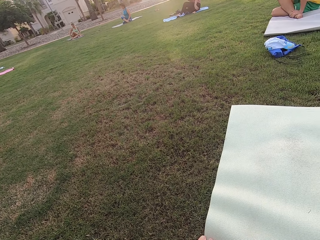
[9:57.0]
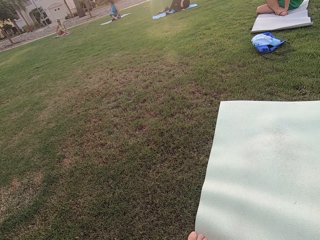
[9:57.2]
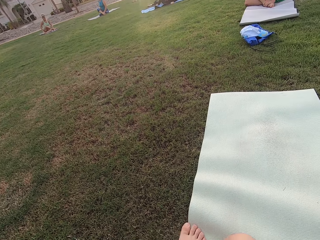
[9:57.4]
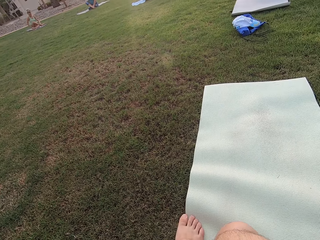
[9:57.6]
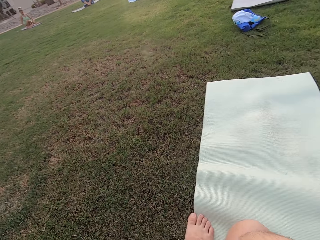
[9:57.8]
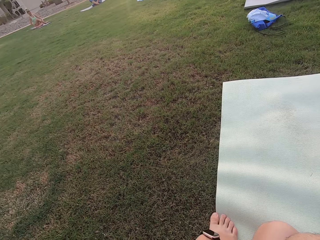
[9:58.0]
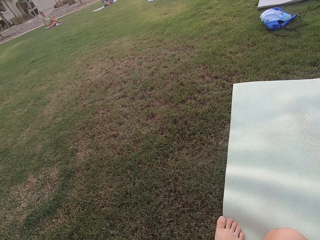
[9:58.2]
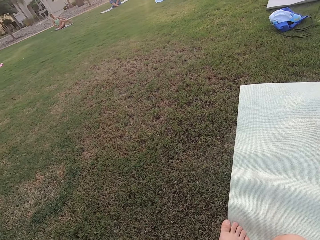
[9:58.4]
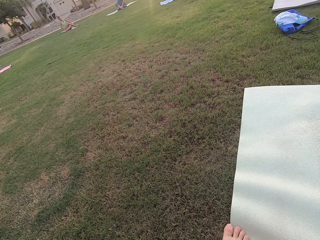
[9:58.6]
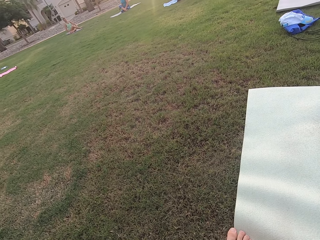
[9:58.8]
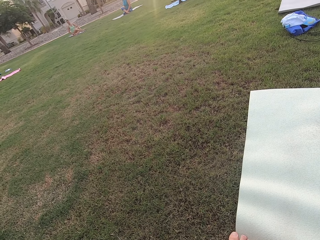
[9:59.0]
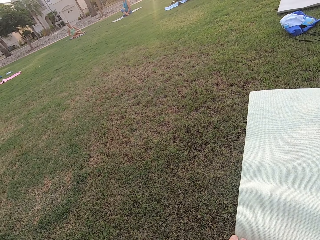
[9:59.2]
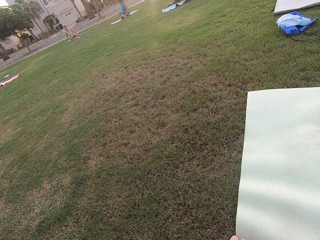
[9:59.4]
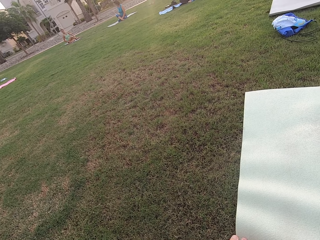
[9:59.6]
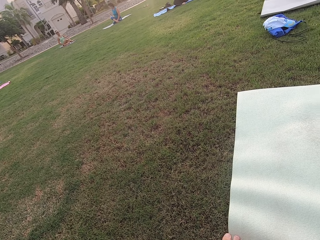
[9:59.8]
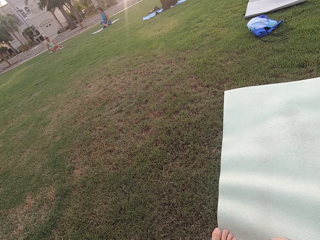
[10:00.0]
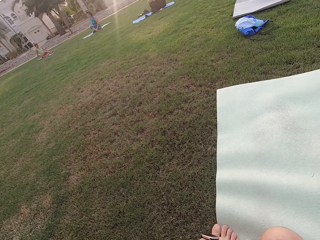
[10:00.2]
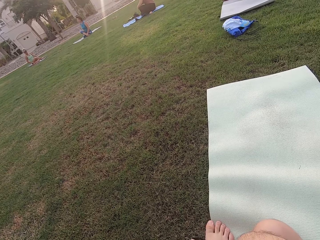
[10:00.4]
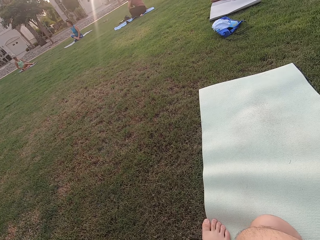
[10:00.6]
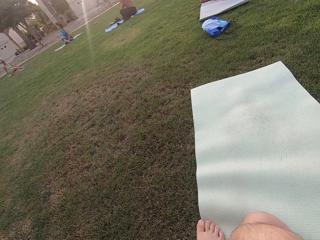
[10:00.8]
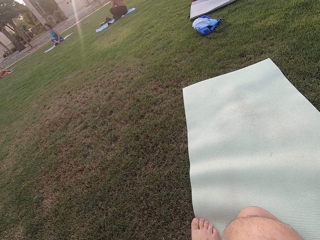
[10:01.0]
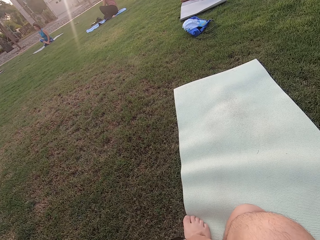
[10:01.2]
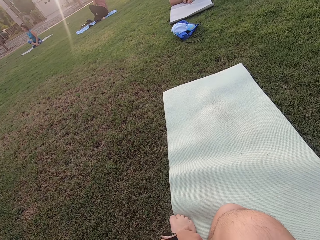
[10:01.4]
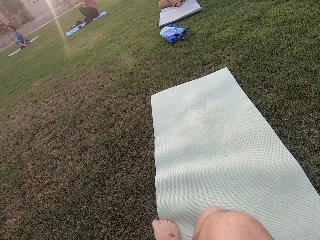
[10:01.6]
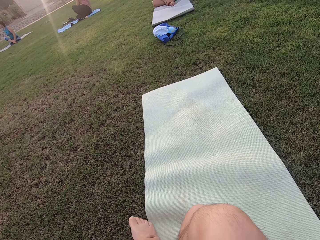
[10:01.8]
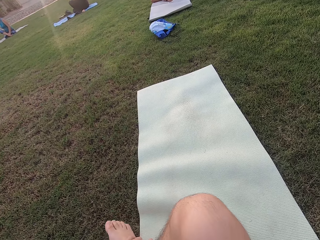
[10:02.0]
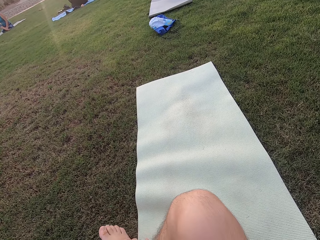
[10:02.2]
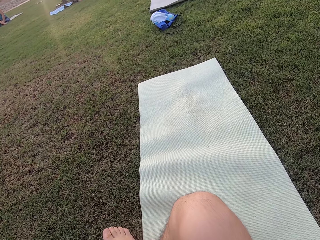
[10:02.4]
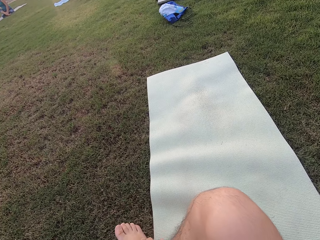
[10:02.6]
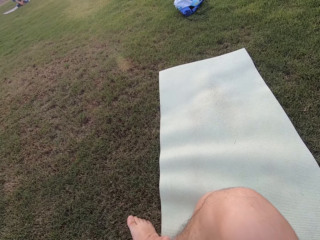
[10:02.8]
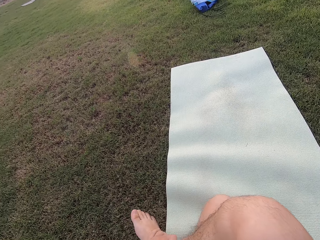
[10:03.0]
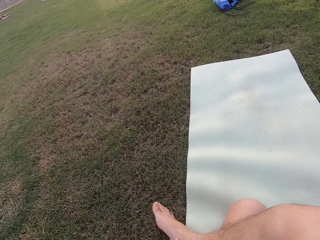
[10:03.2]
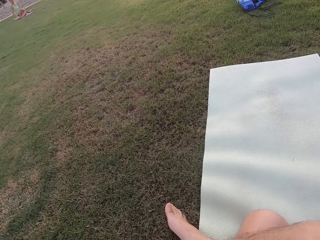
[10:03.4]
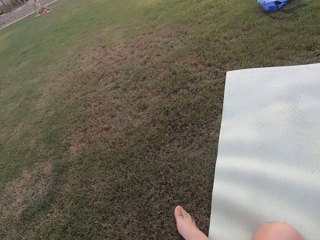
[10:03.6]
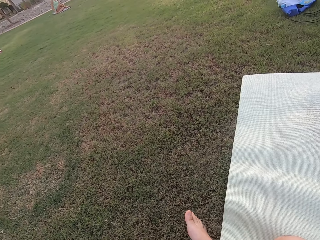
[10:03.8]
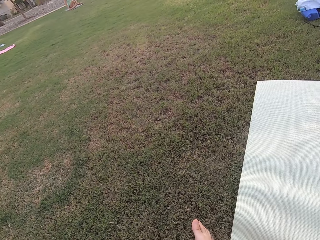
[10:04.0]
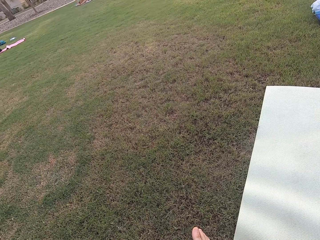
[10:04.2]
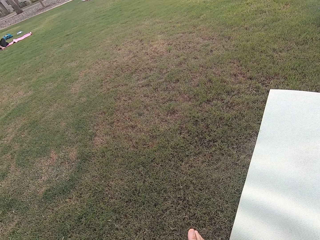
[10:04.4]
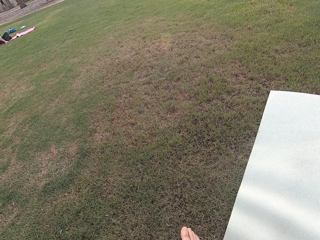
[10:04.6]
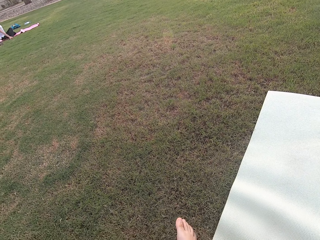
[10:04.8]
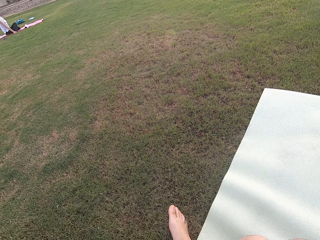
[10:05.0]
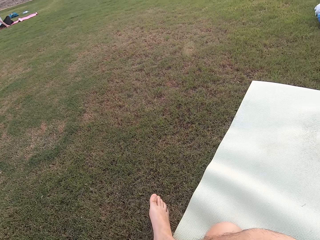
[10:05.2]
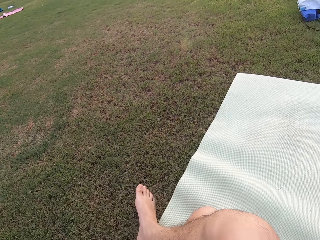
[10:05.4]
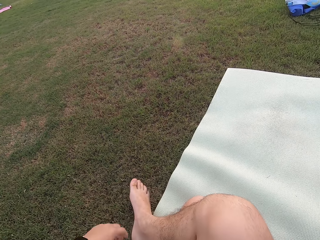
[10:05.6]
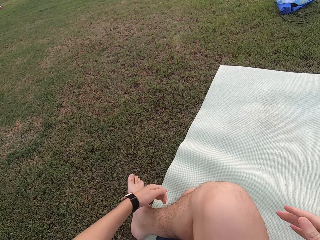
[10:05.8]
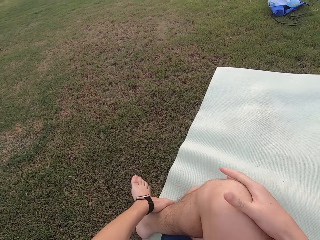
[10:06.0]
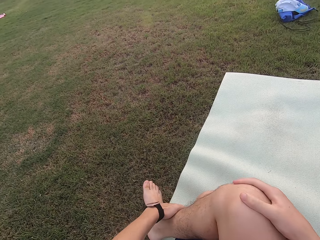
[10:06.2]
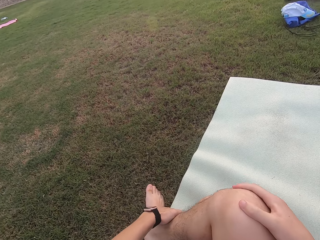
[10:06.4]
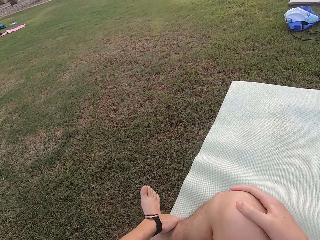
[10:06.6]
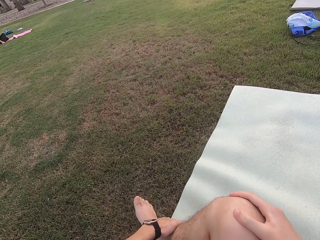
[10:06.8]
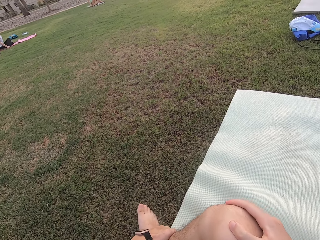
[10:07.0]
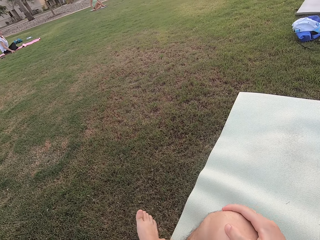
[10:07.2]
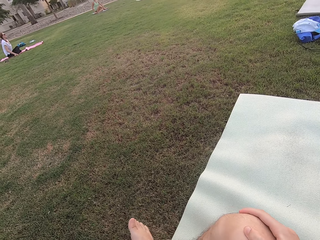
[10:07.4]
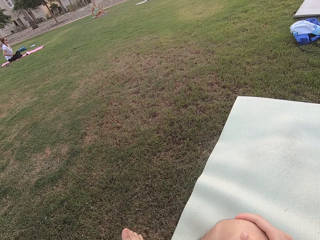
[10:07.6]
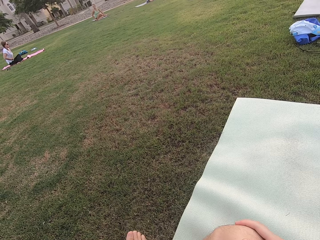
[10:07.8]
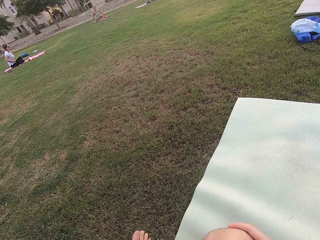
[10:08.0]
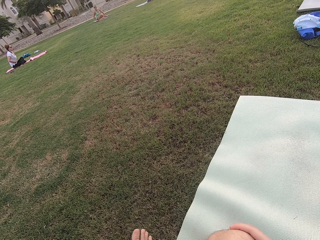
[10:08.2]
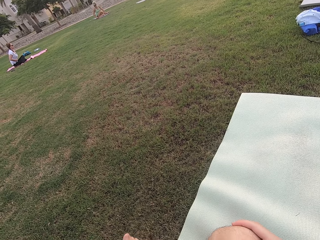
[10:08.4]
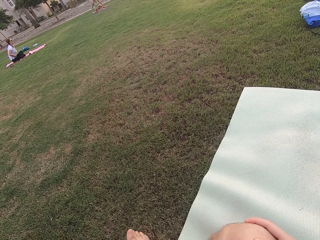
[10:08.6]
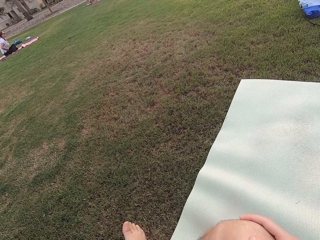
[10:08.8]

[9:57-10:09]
The camera wearer exercises on the mat. He looks around the field. He touches his right leg with both hands.

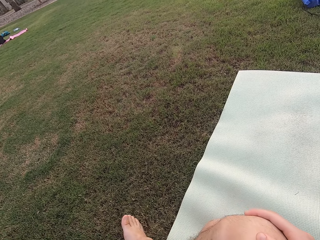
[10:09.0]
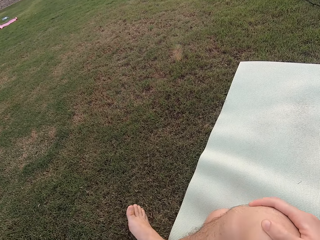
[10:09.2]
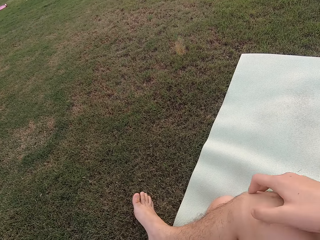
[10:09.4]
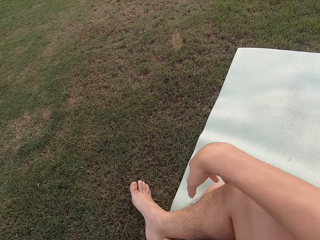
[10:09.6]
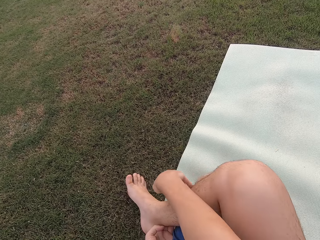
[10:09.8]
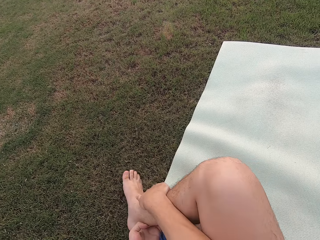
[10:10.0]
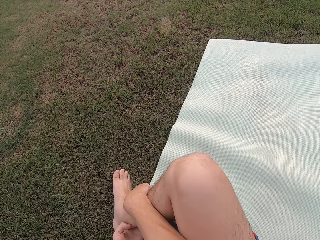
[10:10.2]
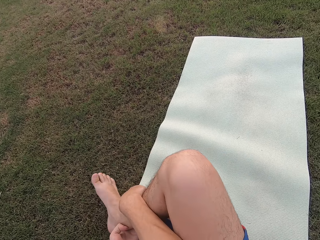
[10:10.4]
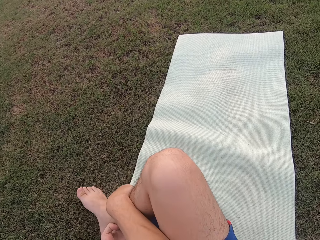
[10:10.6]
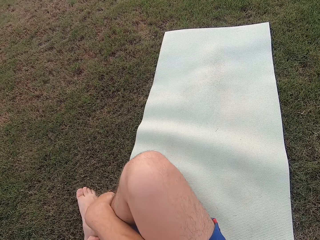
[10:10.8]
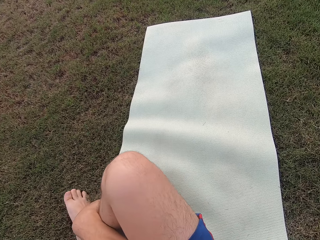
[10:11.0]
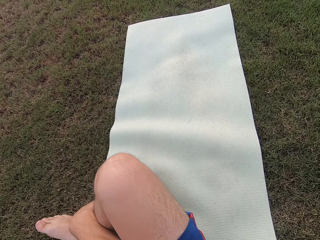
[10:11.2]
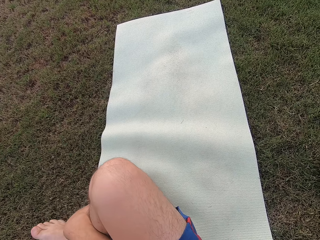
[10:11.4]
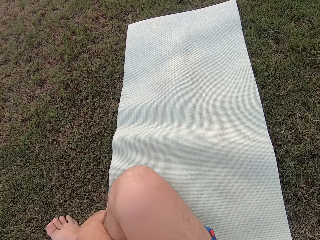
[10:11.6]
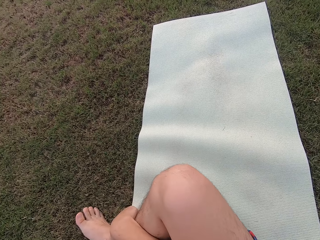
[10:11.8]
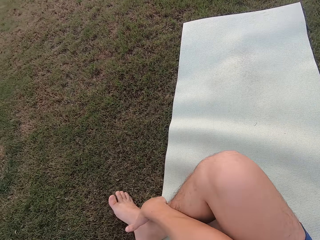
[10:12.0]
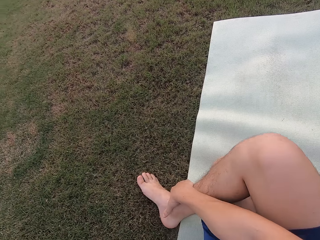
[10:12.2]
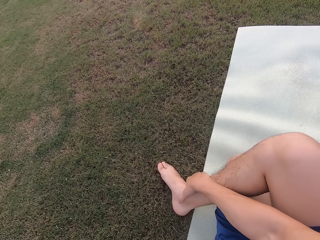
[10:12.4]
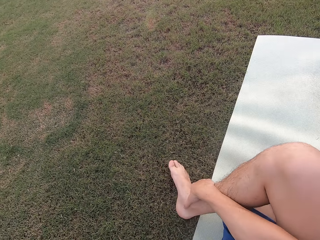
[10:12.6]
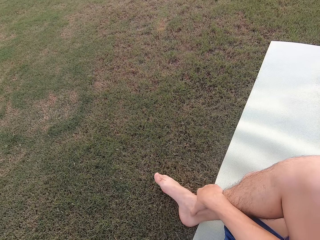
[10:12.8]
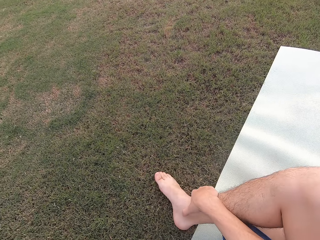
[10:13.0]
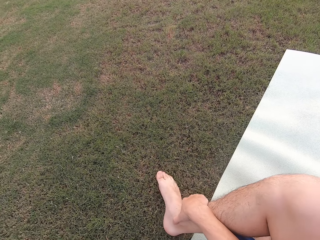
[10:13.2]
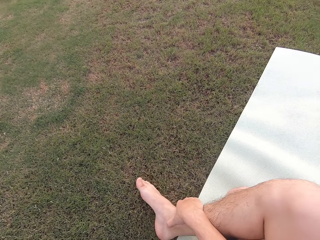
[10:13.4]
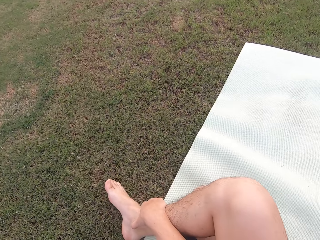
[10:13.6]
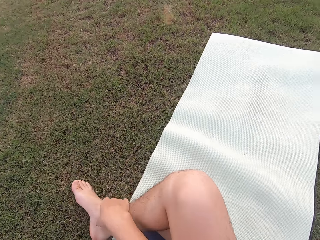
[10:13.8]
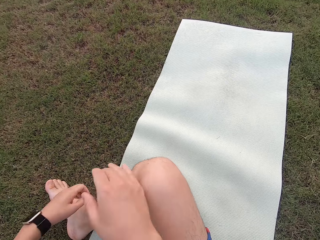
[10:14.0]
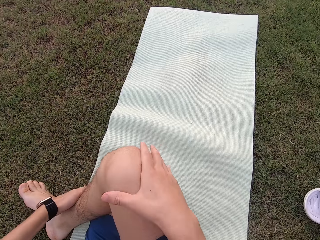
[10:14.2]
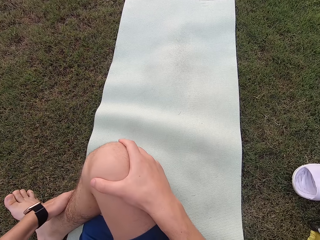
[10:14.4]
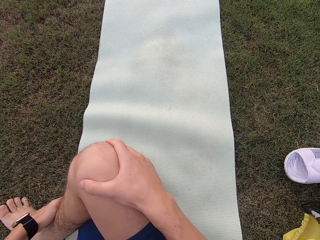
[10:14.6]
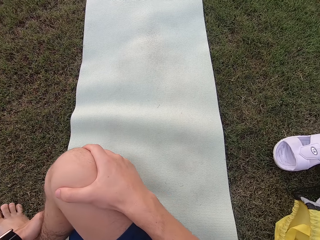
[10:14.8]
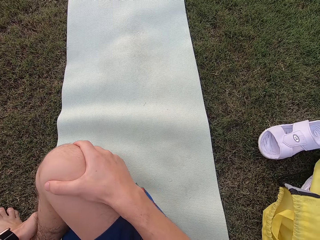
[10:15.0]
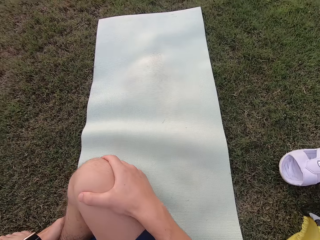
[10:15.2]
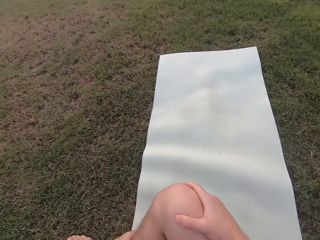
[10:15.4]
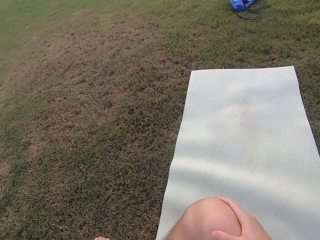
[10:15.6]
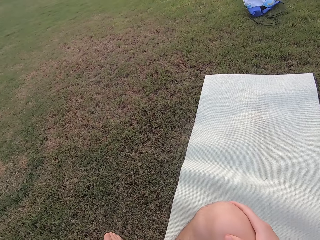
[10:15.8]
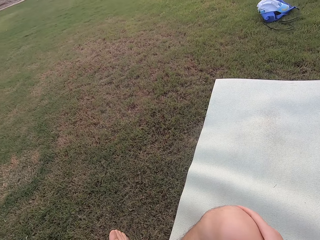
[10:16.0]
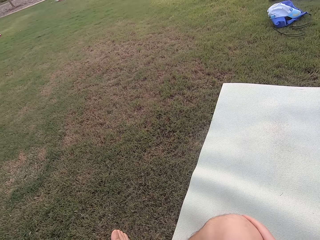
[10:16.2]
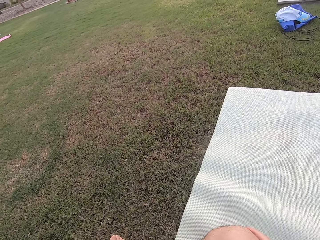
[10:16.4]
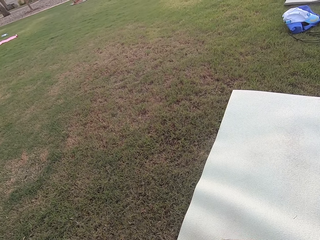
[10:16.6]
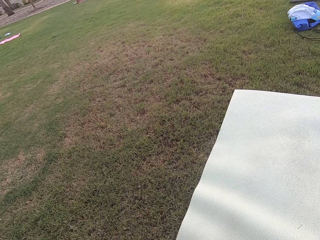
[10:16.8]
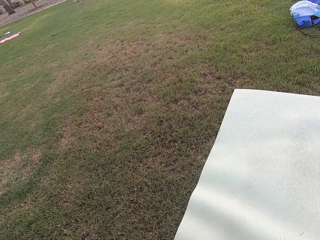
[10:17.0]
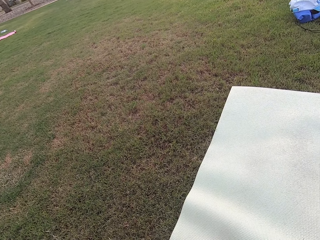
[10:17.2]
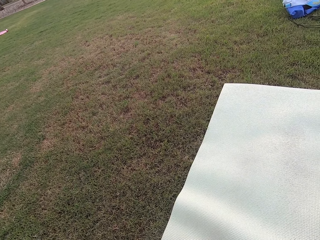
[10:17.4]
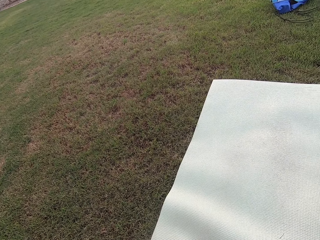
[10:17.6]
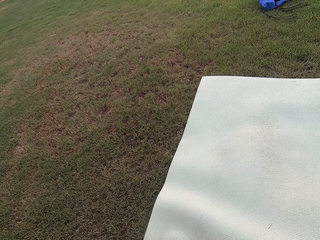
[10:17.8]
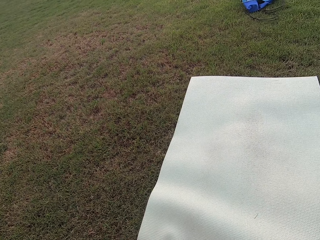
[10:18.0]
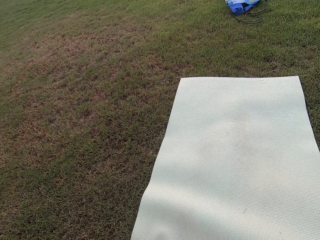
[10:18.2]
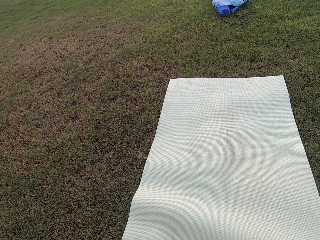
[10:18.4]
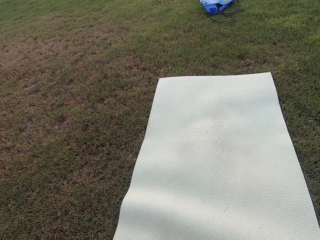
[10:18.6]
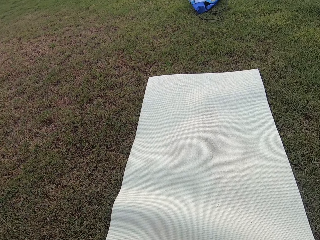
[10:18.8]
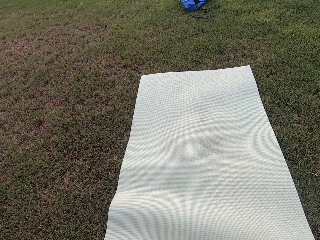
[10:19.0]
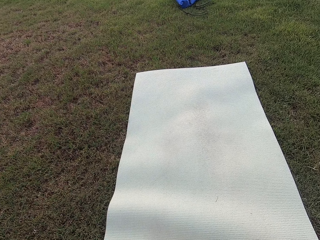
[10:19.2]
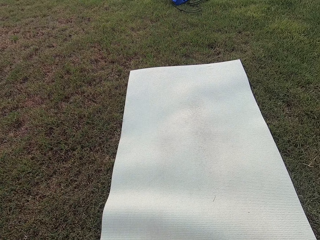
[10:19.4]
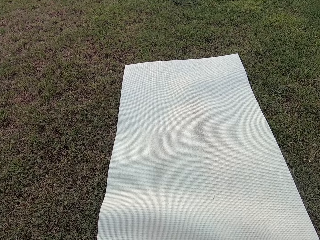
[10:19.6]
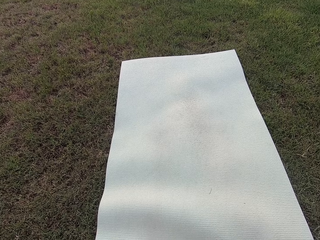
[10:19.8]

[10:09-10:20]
The camera wearer touches his right leg. He touches his right leg with both hands.
